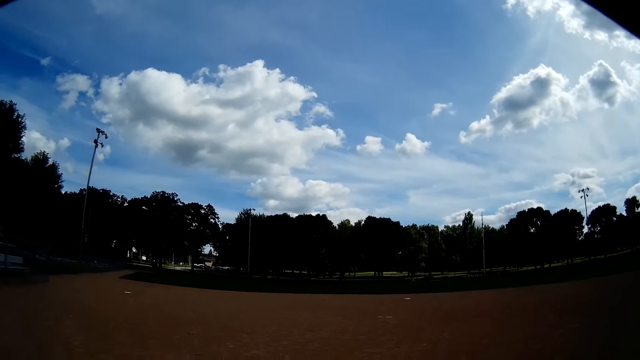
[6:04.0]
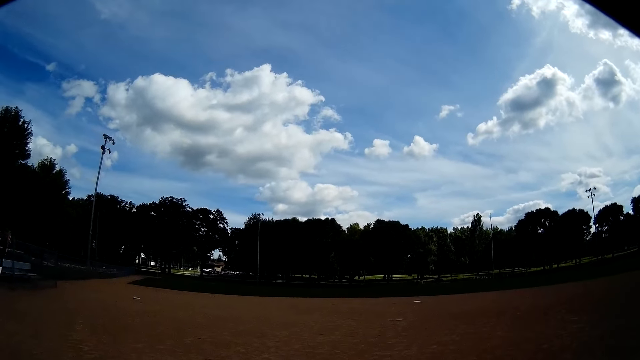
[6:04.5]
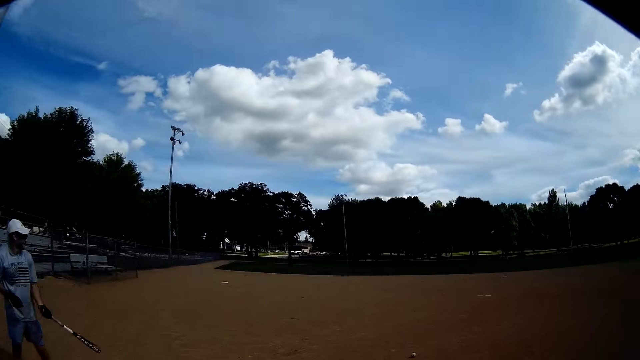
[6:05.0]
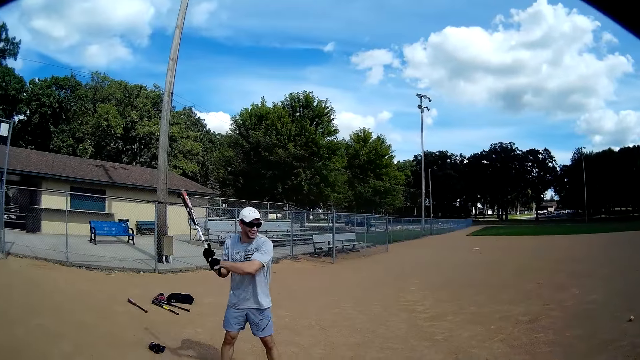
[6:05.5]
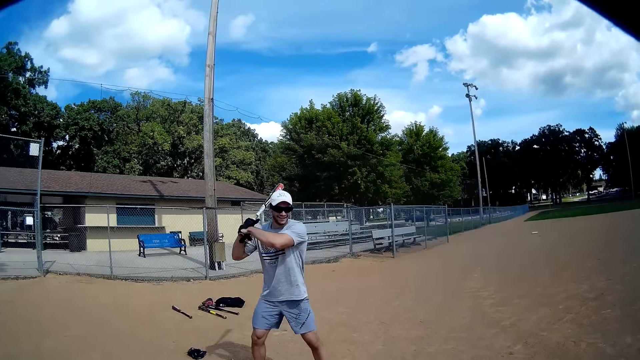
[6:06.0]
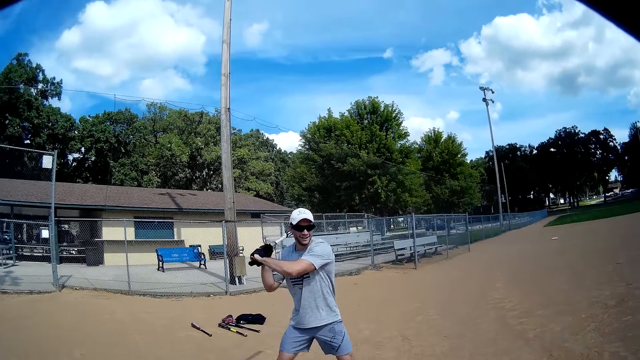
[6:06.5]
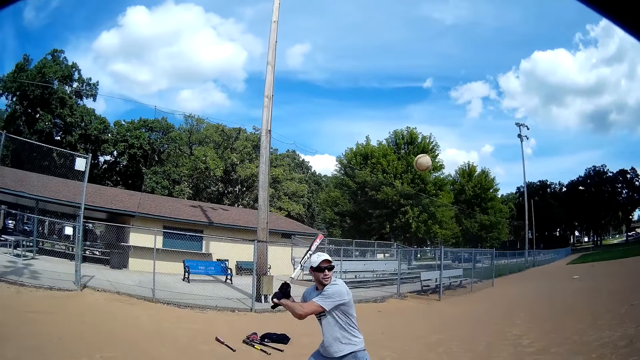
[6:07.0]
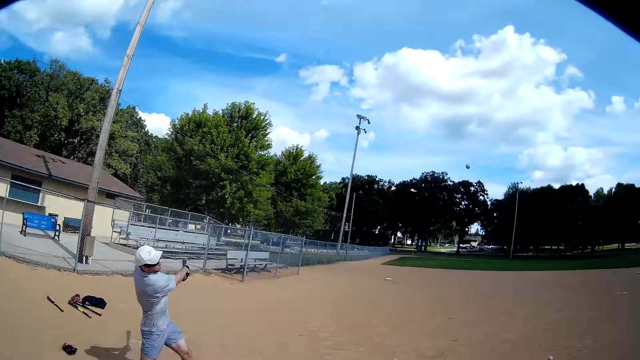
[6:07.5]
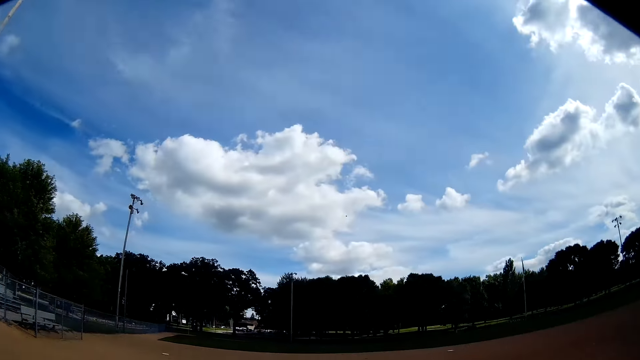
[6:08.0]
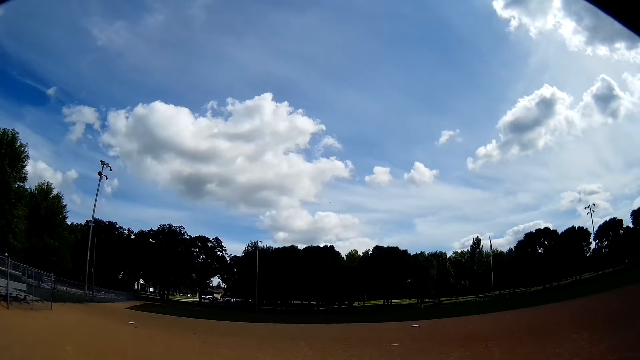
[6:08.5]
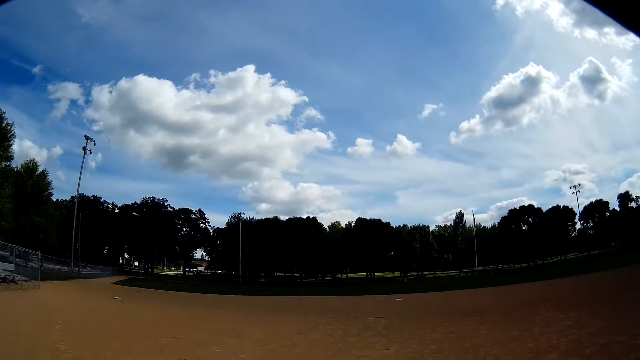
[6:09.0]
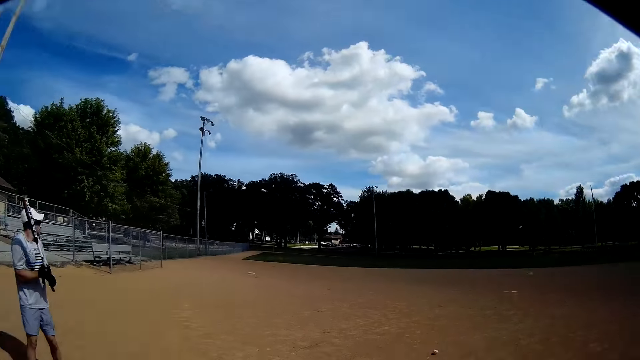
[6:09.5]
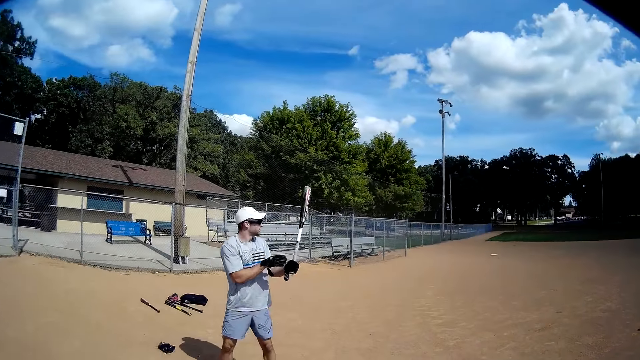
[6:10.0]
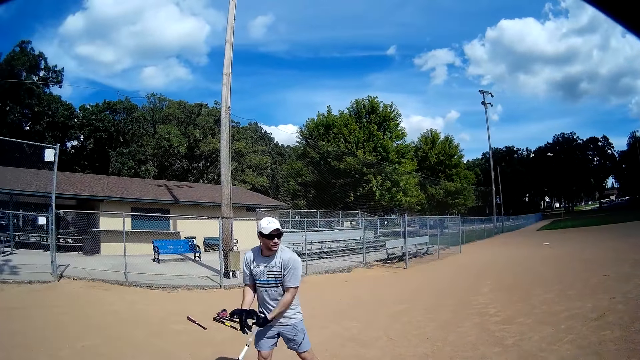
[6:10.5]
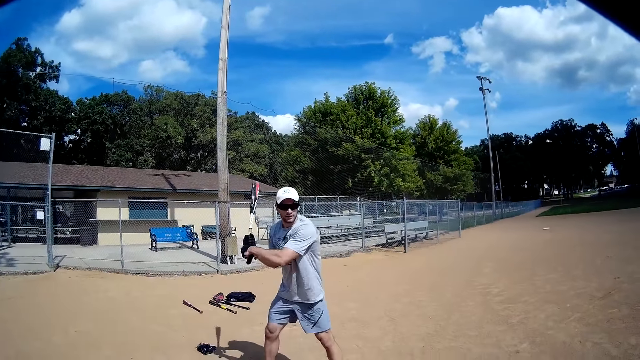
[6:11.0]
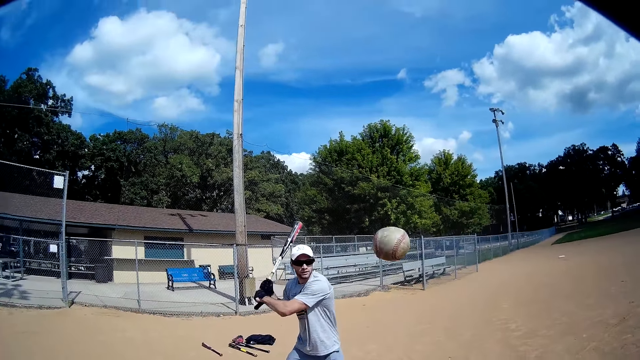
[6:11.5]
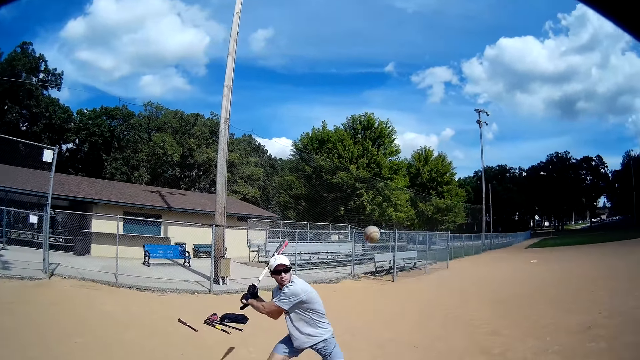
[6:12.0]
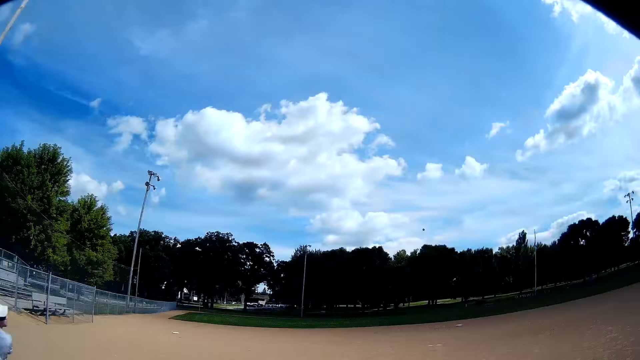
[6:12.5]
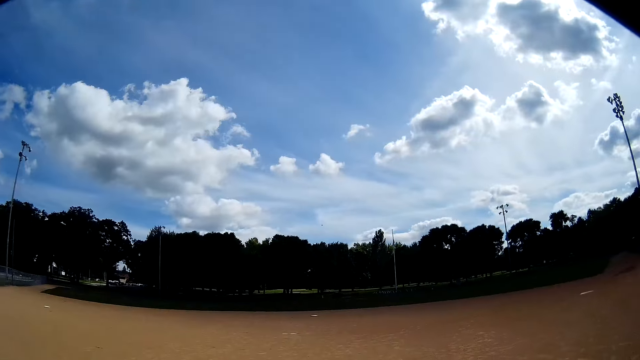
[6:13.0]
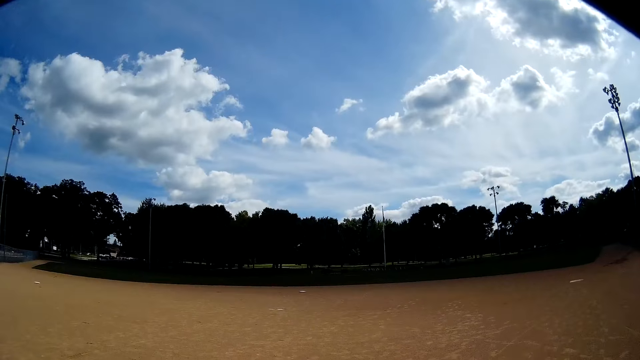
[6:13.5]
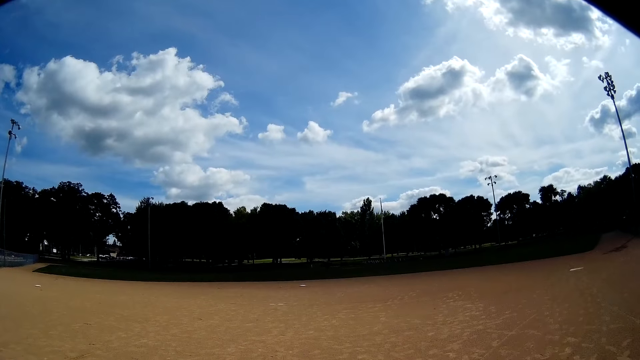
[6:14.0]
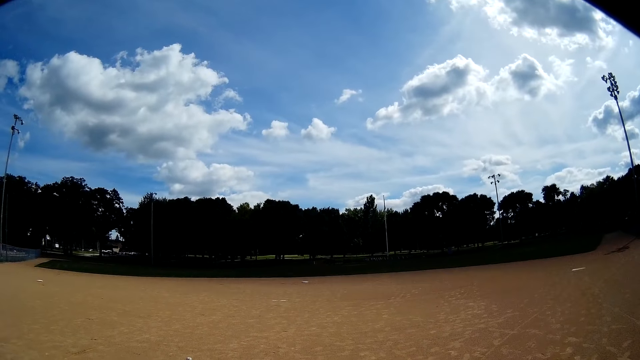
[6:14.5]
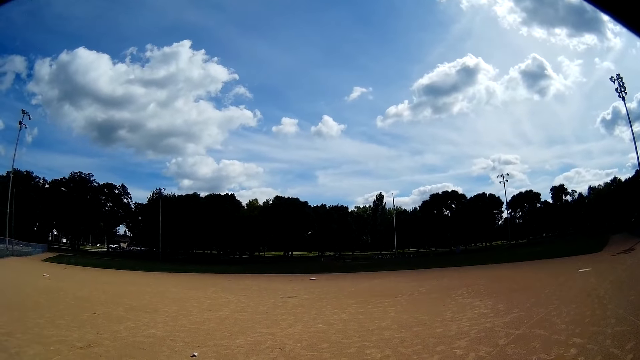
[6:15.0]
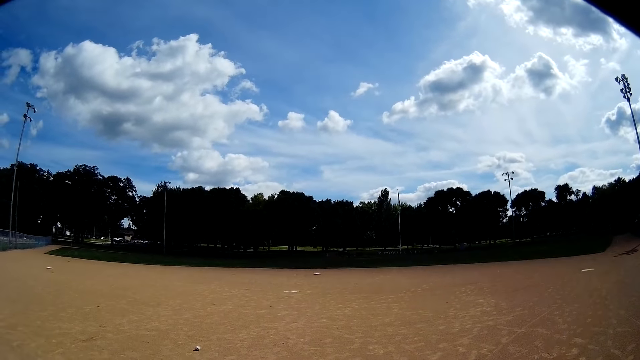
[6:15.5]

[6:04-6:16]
The man raises the baseball bat. The man hits a ball with the baseball bat. The man raises the baseball bat. The man hits the ball with the baseball bat.

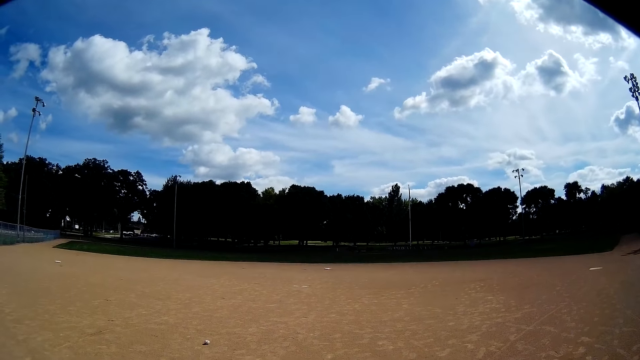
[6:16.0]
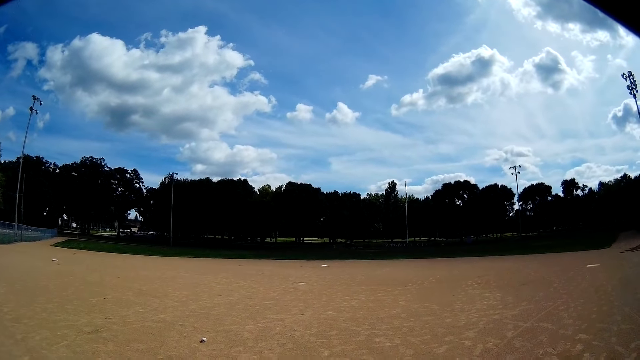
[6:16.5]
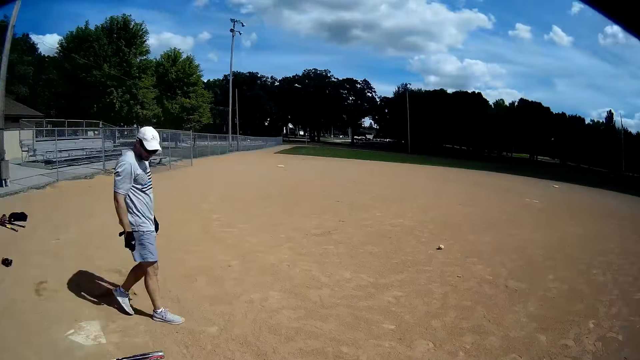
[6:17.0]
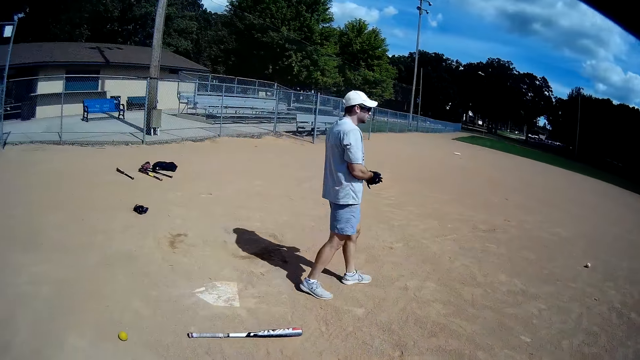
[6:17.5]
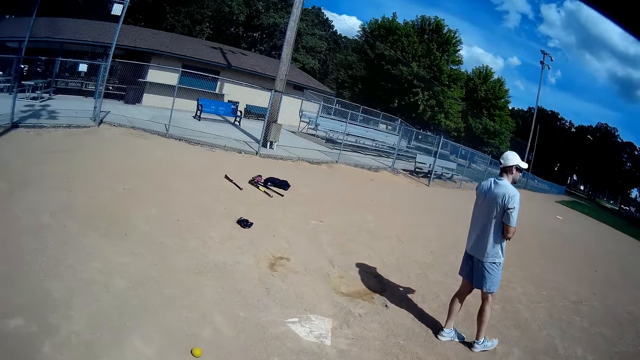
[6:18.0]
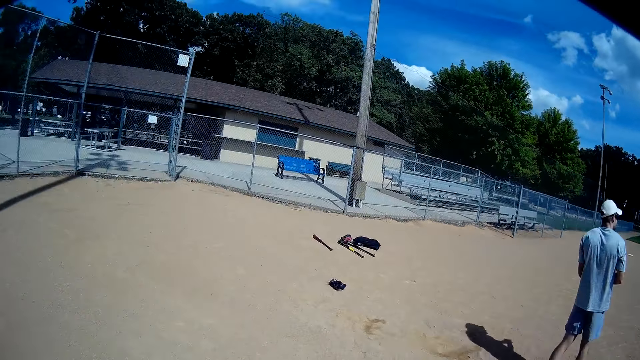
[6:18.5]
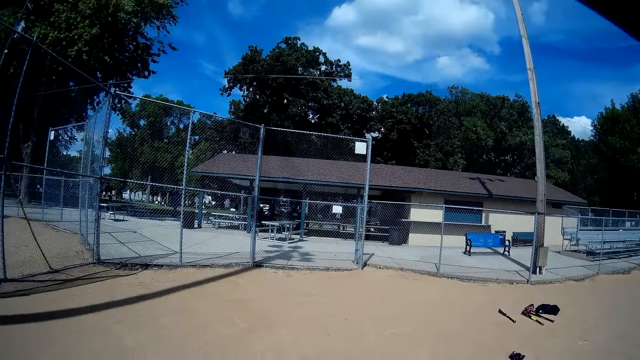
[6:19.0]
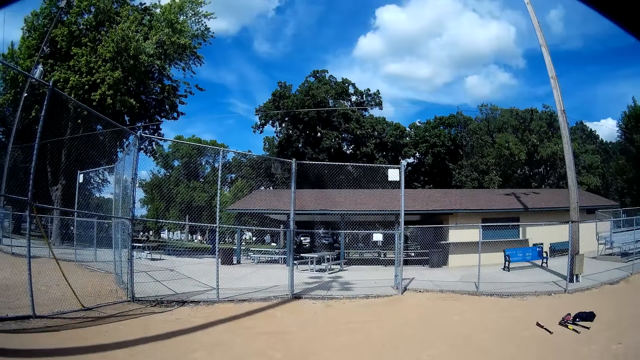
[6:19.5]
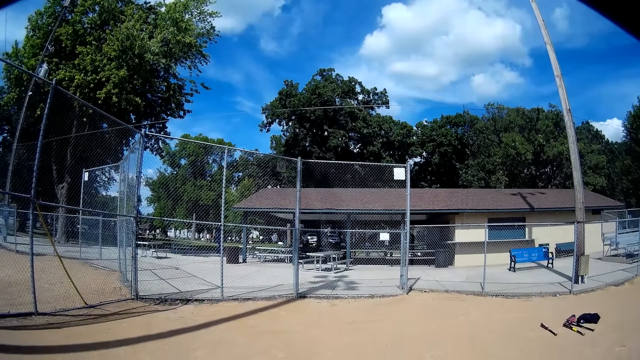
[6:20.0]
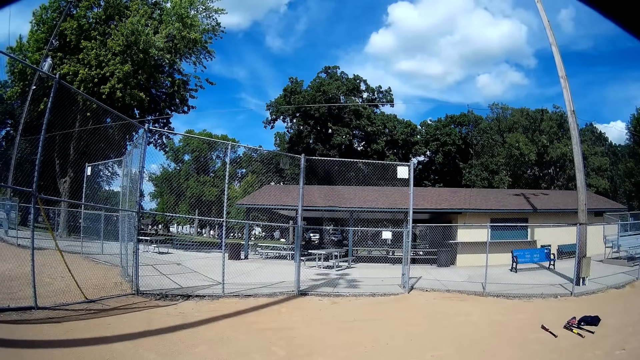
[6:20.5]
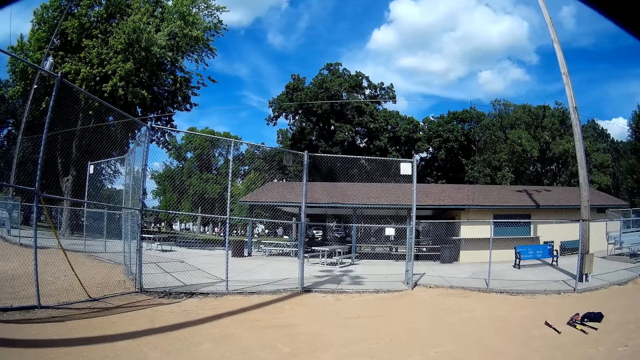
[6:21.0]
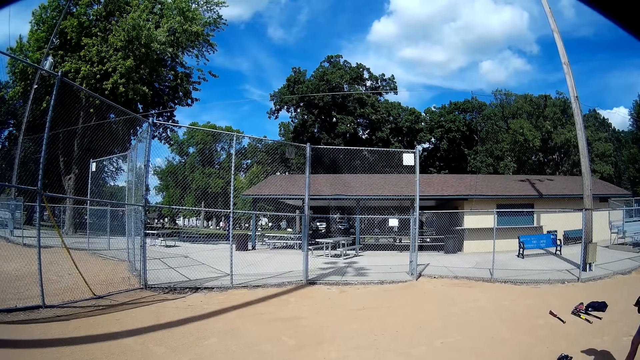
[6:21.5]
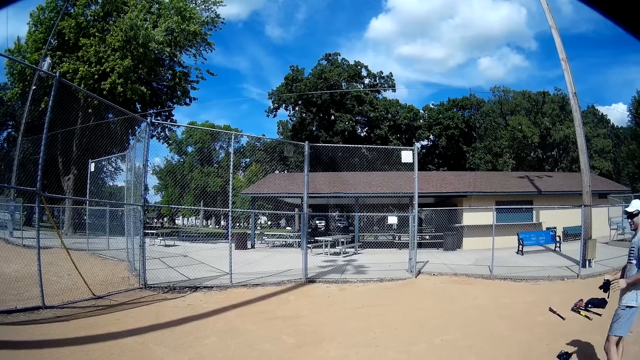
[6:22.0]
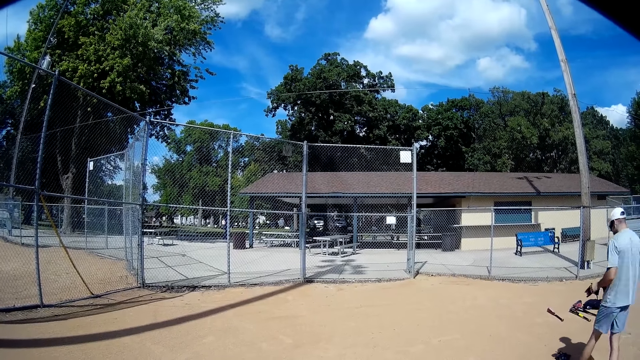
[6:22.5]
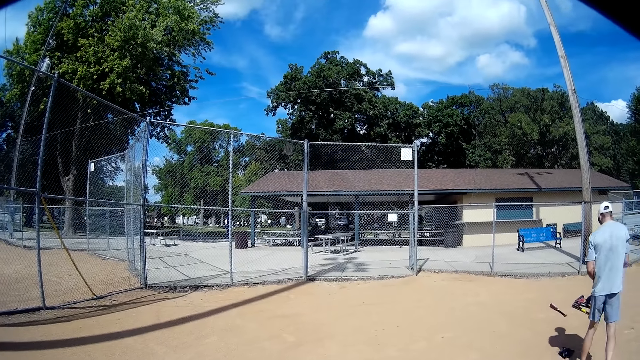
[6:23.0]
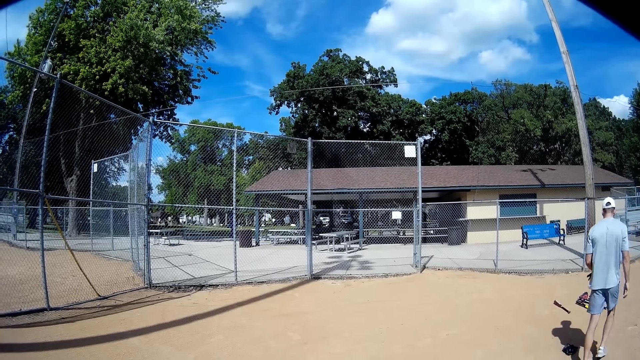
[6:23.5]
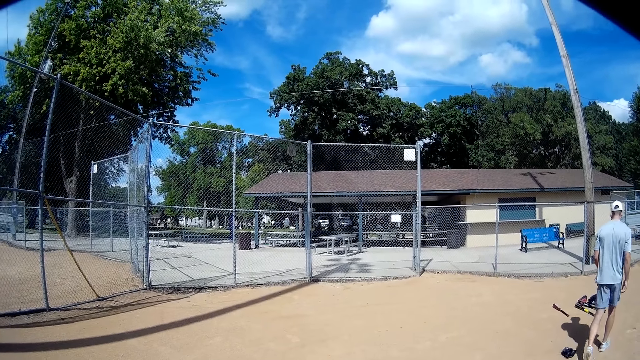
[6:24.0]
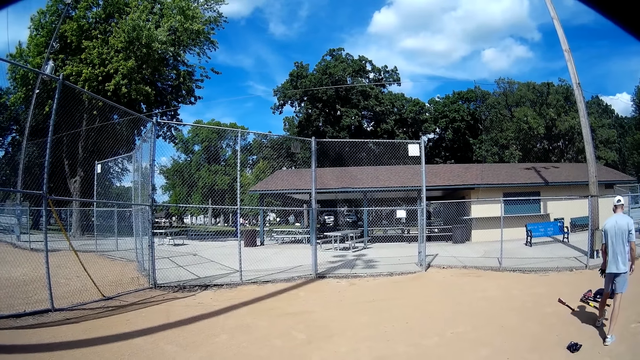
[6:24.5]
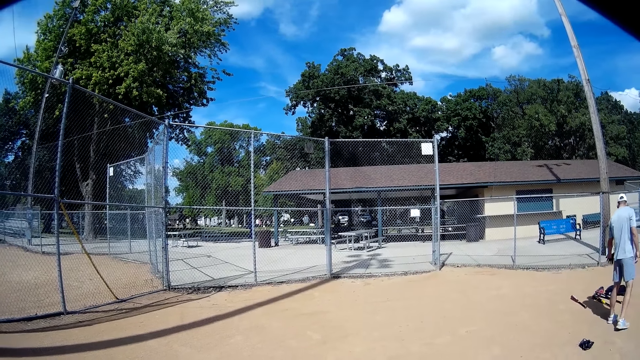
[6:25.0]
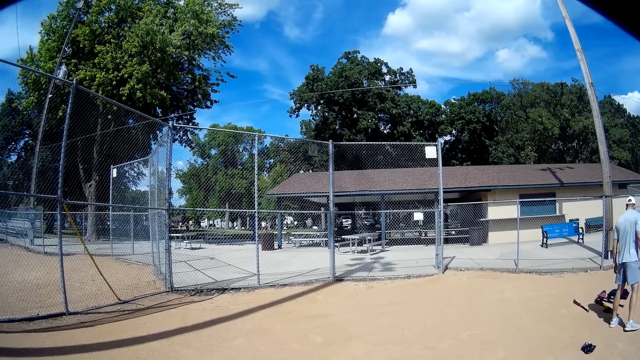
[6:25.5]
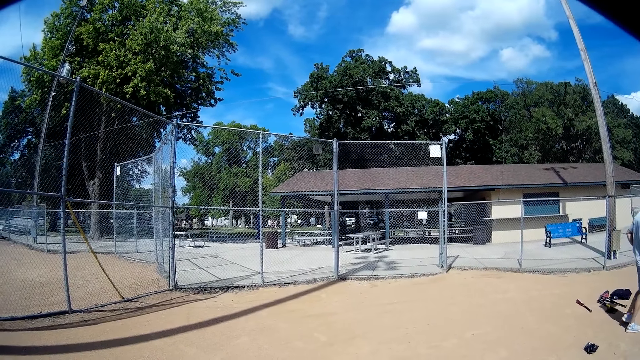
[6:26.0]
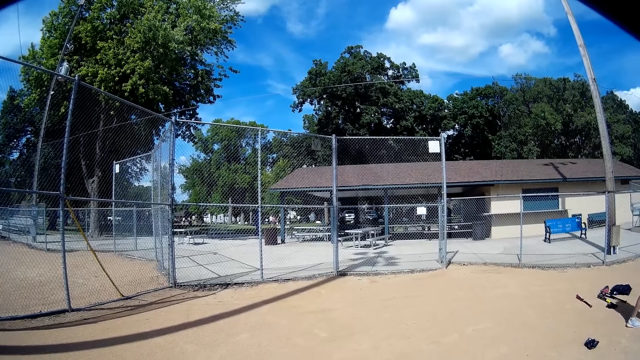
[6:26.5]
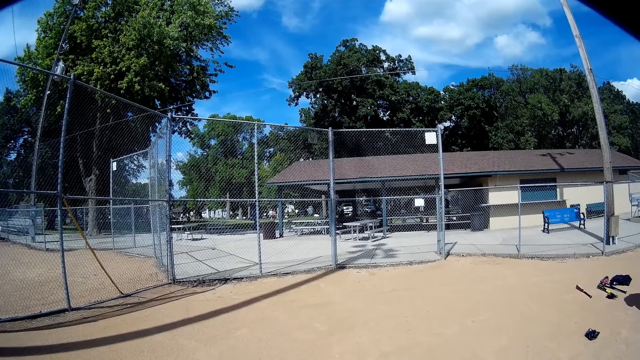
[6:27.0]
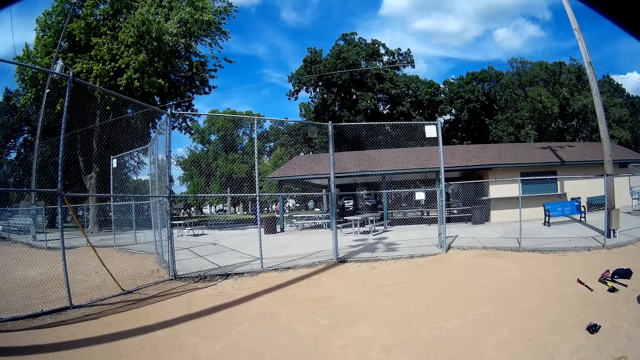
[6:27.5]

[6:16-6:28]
A man throws down the tennis stick. The man walks and takes off the gloves. The camera wearer looks around. The man talks. The camera wearer talks. The man walks. The man drops the gloves on the ground.
